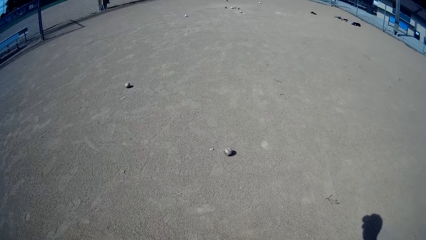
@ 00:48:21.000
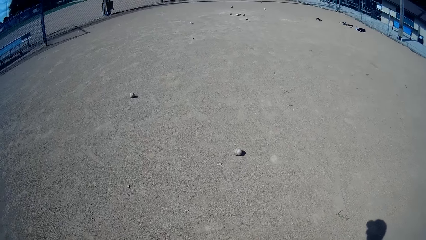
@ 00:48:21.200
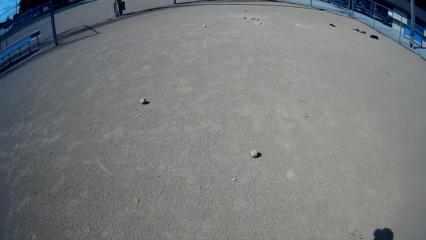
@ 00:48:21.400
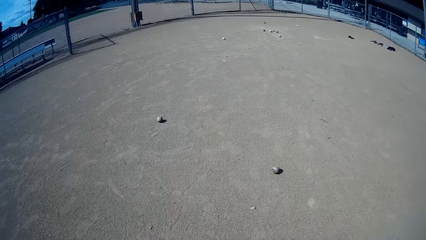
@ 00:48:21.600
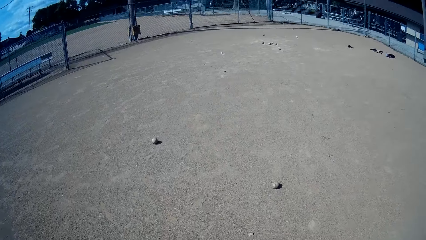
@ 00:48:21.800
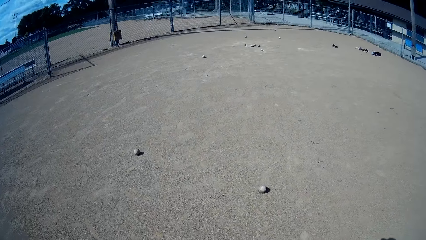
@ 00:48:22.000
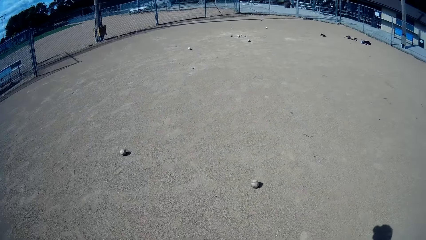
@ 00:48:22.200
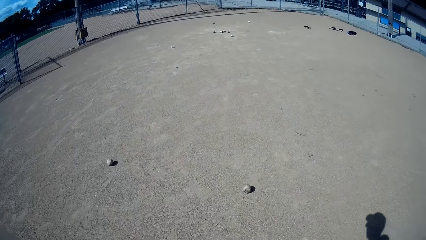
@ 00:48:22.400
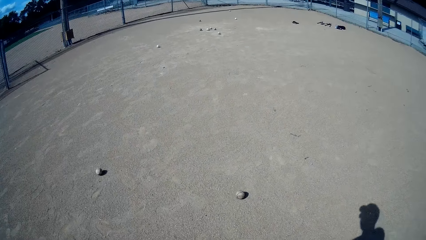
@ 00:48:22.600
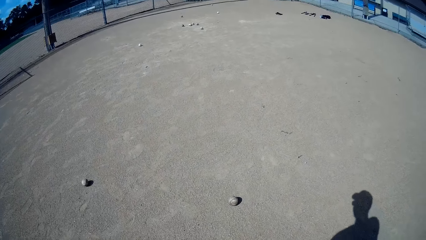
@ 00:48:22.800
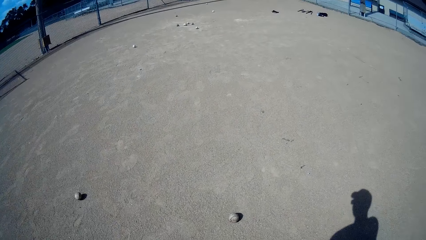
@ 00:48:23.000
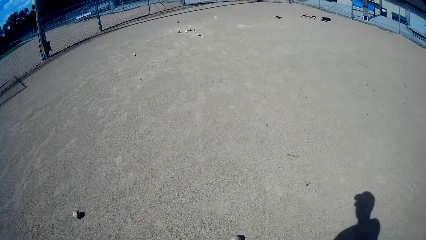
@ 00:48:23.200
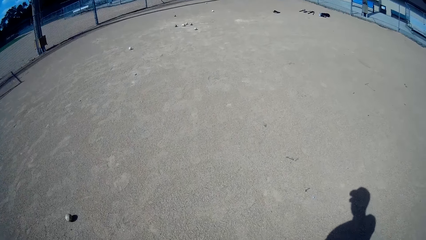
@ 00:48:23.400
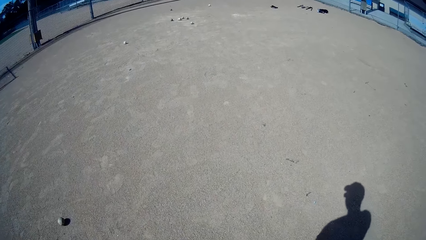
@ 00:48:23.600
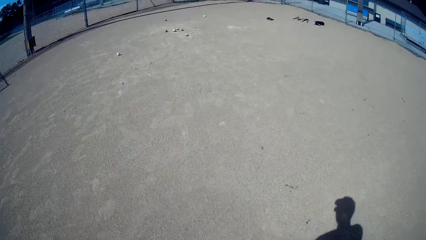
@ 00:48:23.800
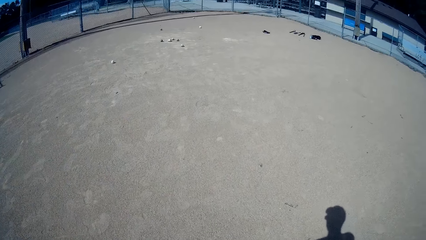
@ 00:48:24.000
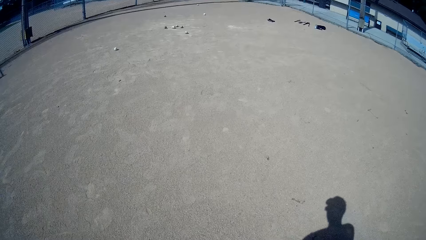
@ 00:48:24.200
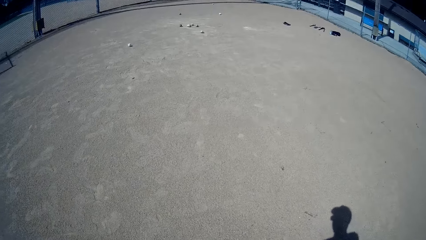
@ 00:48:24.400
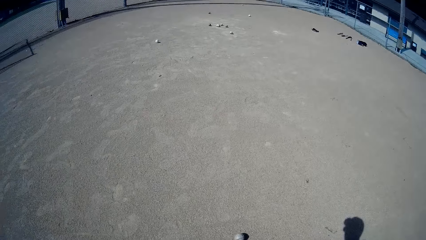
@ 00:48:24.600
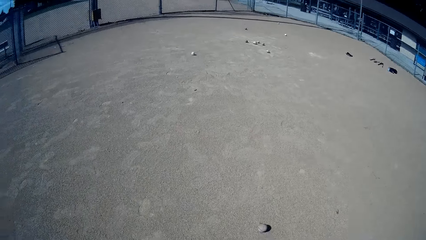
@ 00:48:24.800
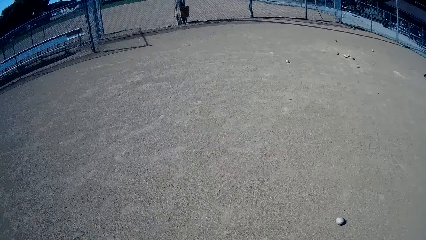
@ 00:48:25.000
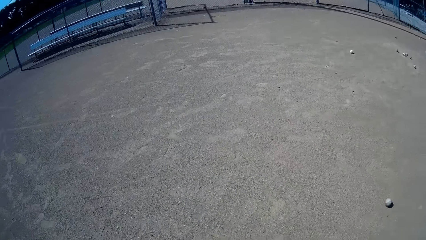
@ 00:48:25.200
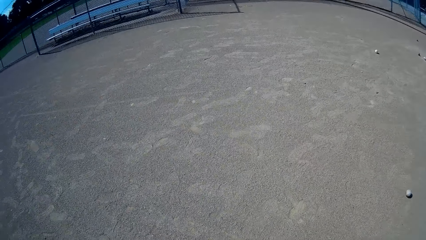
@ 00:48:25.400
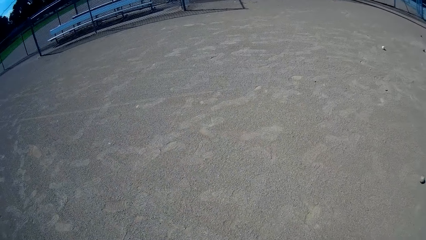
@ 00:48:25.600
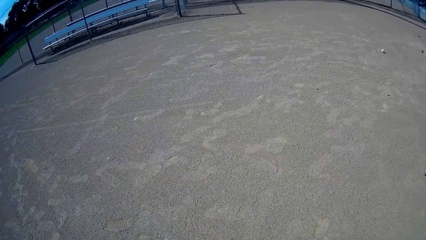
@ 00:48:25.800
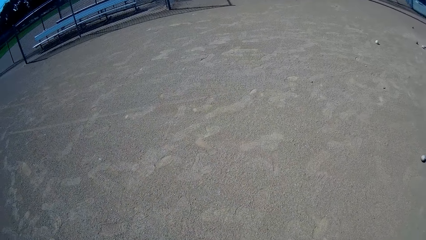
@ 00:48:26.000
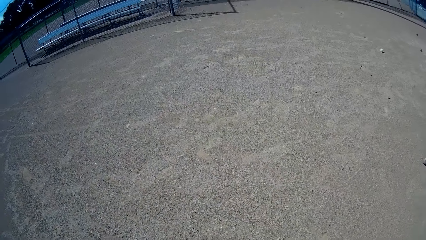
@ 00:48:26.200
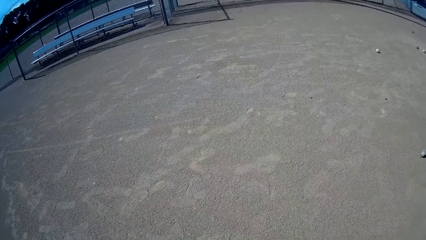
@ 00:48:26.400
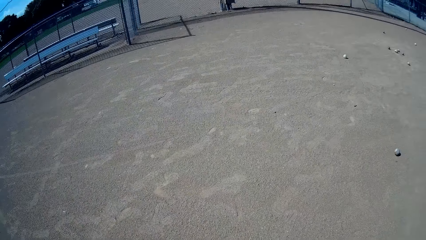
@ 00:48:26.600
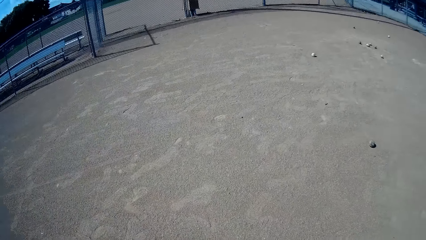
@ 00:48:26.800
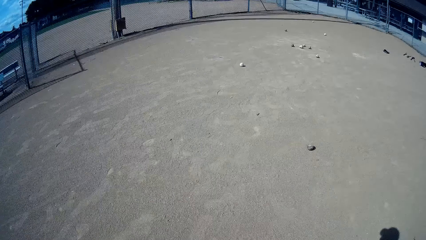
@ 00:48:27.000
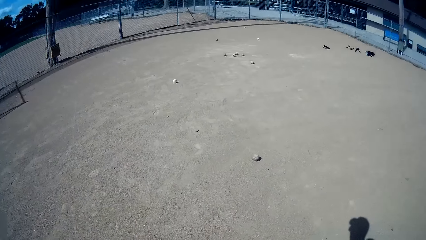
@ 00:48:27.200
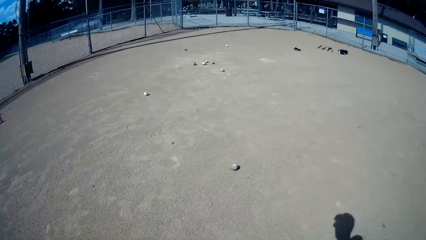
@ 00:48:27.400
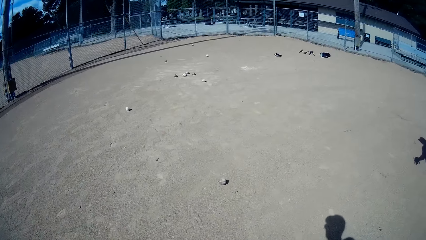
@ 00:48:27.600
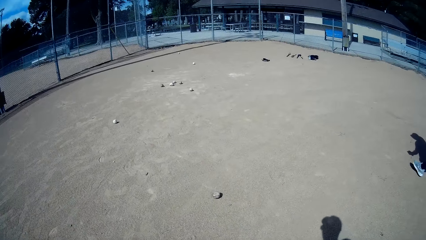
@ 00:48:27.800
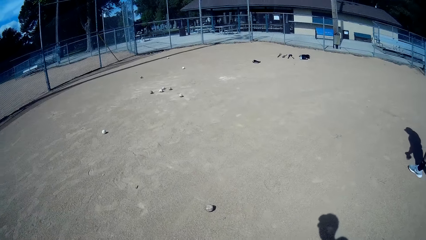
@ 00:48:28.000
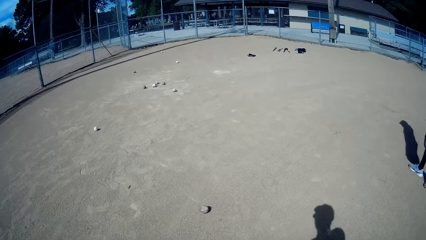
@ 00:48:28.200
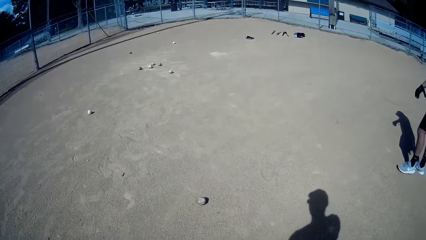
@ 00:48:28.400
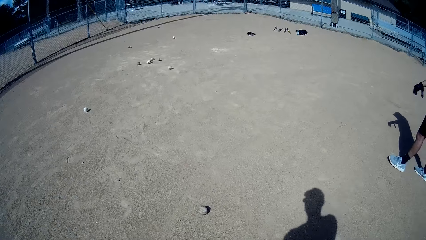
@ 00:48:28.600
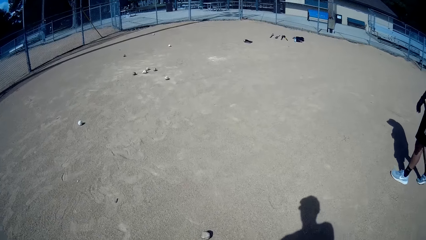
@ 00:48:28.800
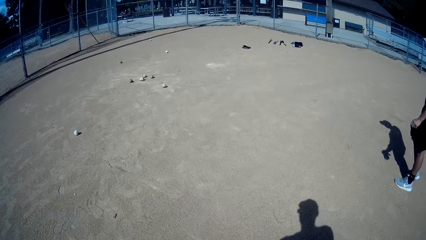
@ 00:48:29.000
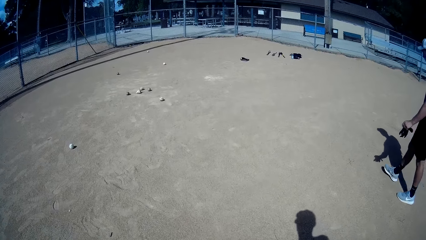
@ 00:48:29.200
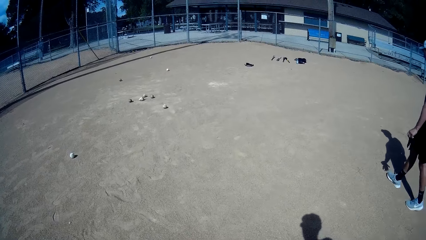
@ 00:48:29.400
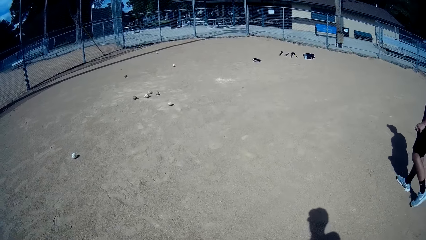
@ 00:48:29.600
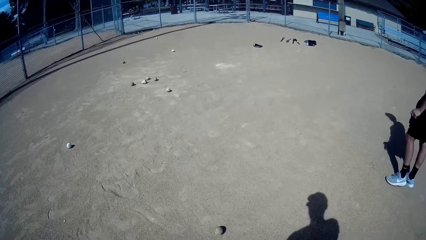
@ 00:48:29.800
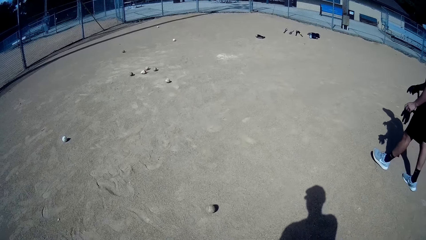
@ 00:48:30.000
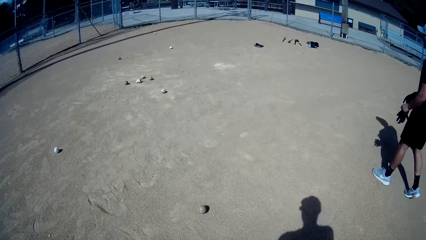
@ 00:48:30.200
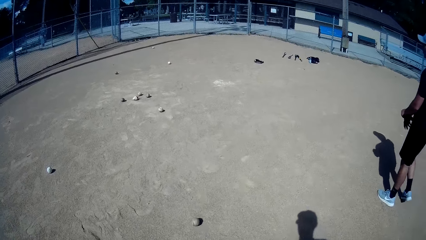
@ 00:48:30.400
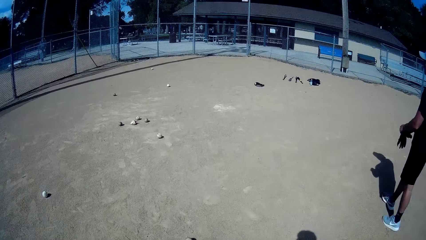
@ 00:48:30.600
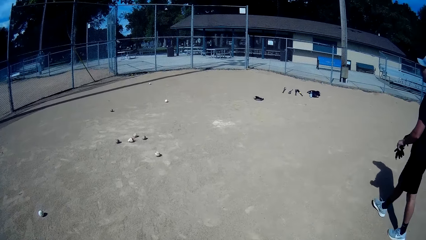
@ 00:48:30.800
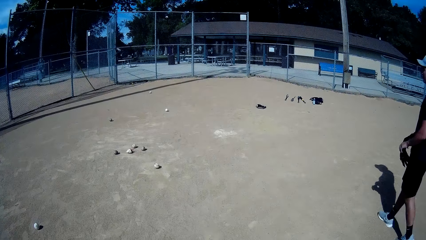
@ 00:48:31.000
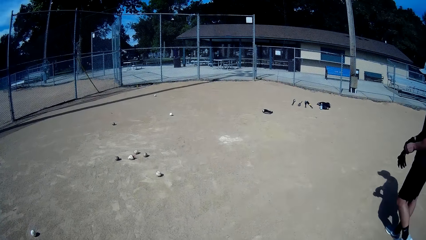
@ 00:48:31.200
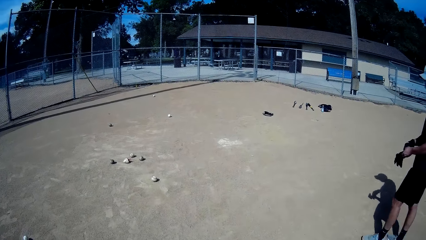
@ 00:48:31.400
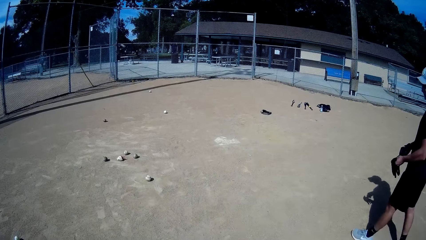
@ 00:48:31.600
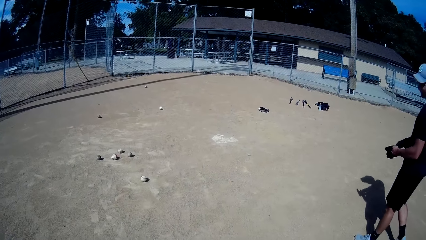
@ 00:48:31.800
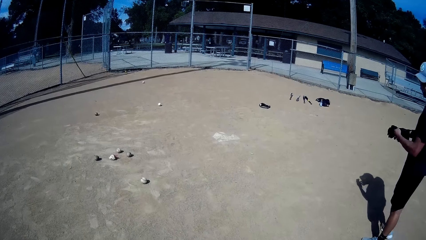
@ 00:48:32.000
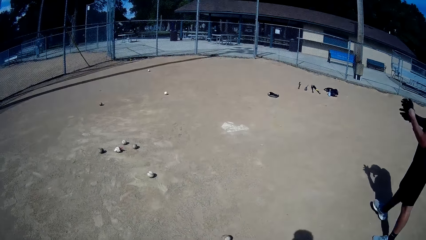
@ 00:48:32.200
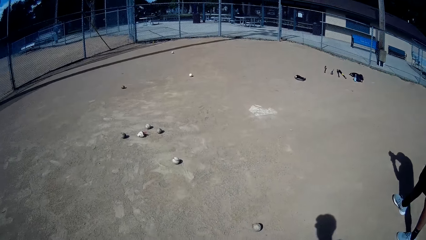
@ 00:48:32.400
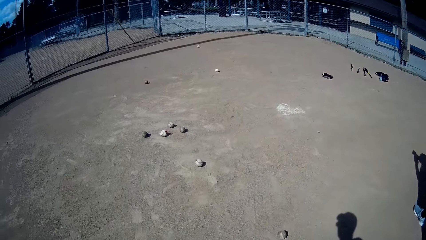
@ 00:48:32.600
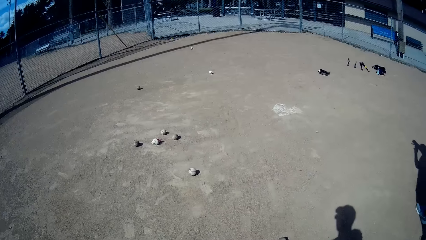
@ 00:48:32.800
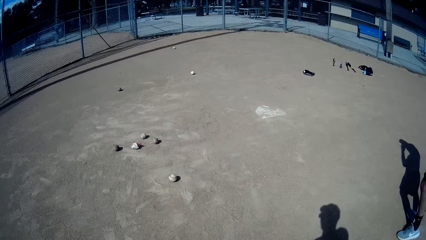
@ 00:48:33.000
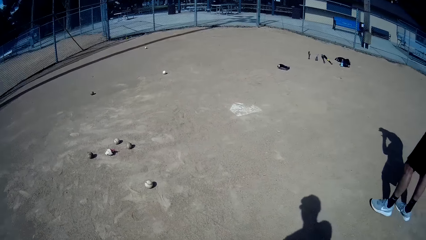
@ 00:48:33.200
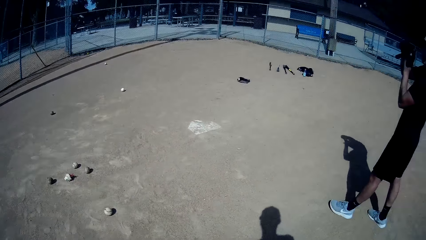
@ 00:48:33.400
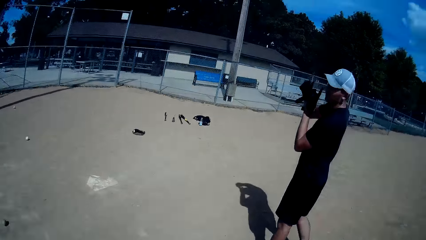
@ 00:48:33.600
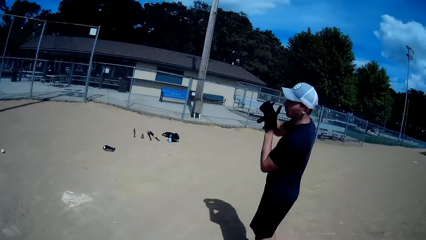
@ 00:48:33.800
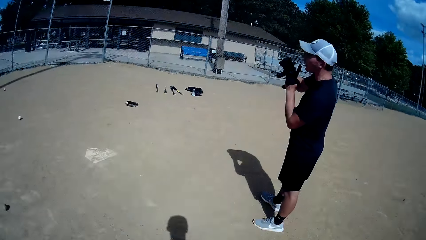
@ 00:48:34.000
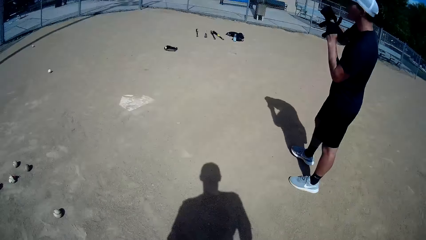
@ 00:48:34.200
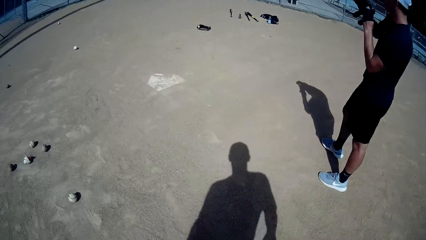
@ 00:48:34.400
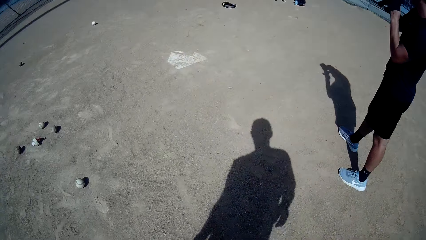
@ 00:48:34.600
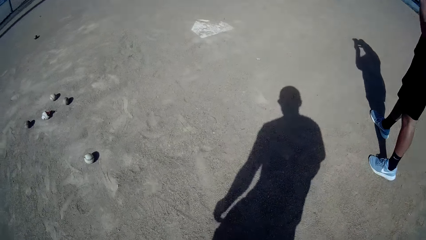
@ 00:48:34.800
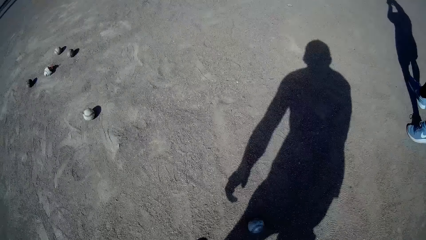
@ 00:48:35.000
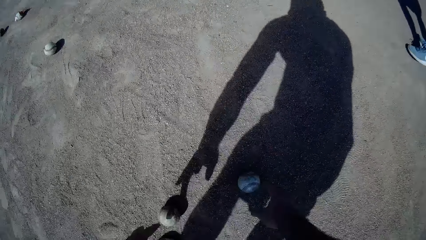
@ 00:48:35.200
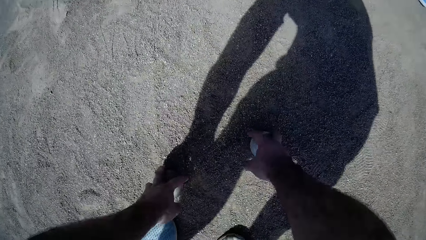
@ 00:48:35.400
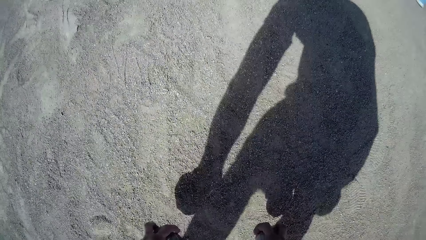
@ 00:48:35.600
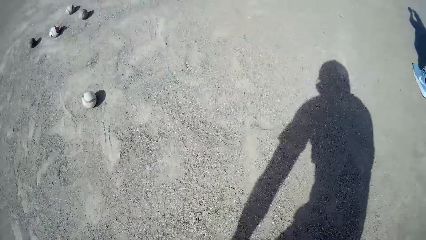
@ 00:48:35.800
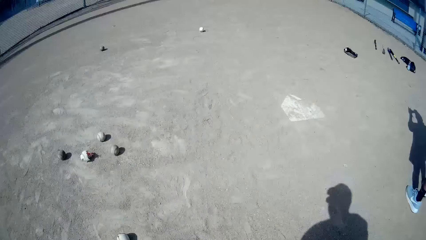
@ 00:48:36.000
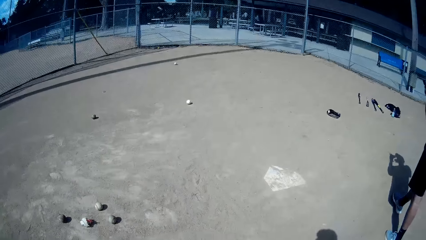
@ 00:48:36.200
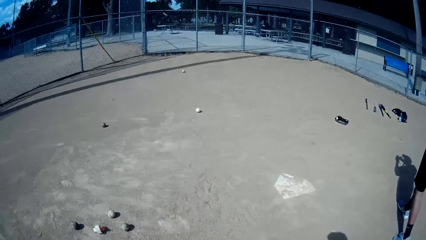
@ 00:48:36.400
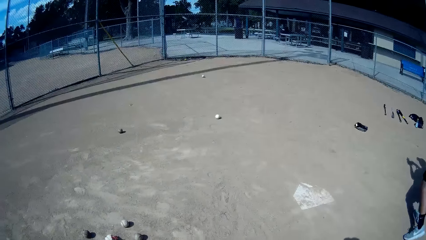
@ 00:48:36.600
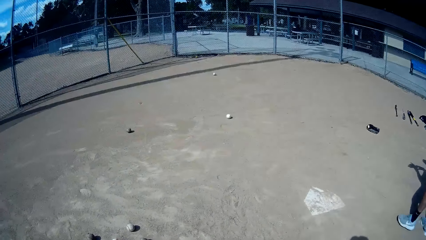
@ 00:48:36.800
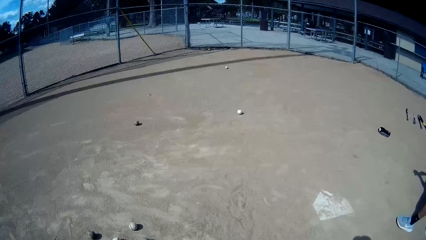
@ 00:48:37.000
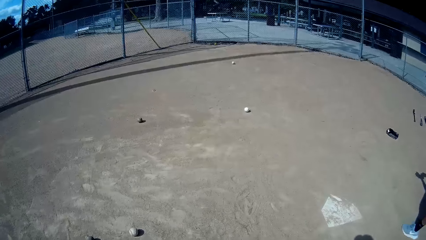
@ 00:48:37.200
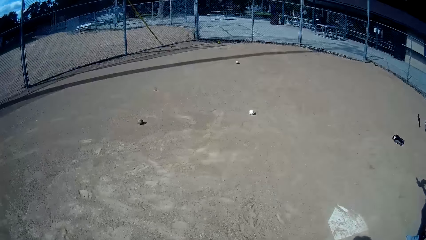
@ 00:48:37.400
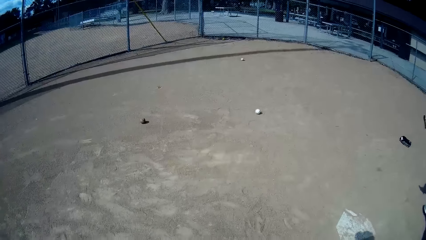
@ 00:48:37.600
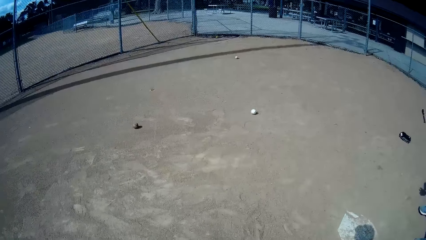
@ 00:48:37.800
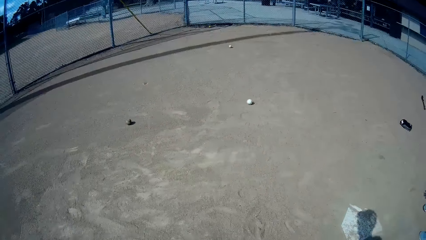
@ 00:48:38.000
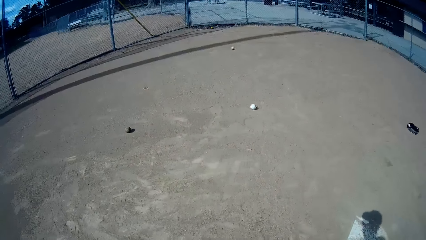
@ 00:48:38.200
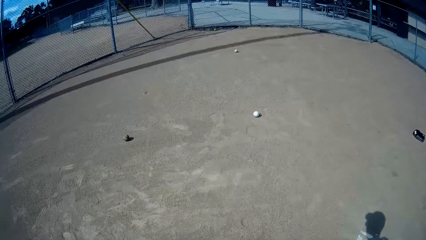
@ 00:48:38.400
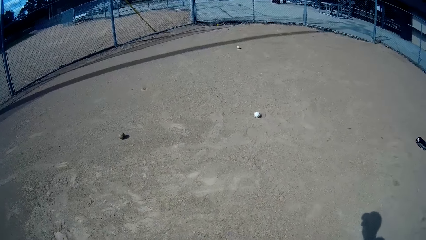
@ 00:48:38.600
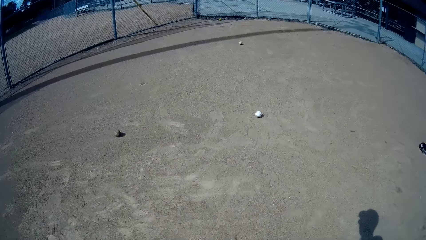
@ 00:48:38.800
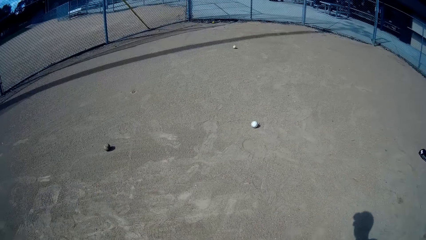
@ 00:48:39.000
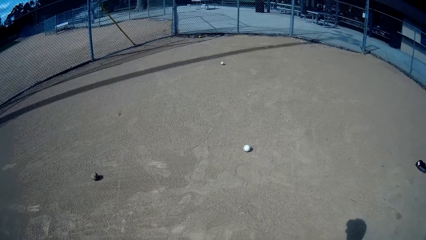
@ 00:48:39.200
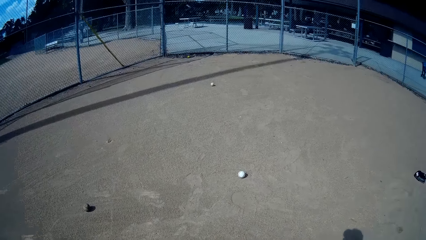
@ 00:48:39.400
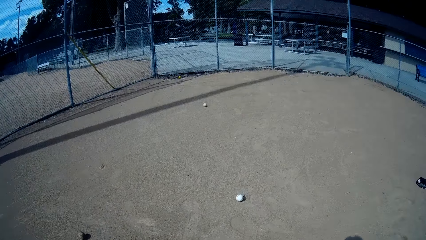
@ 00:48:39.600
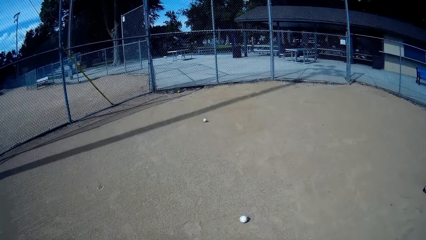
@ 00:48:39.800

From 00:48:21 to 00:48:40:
The man walks around the field. The camera wearer picks up the baseball from the ground. They walk around the field.
